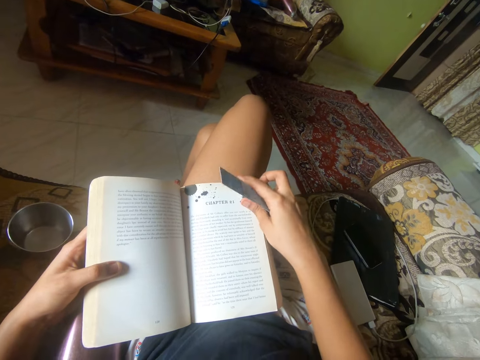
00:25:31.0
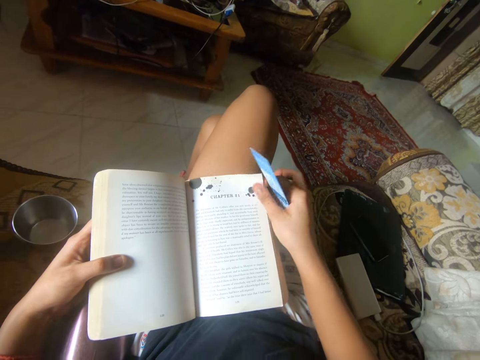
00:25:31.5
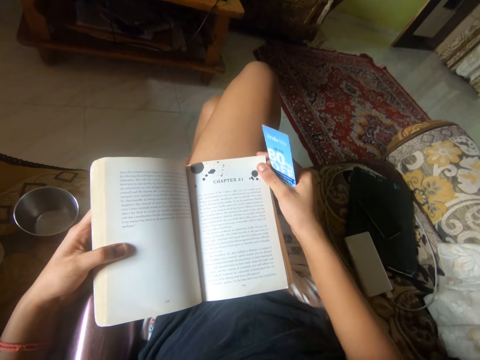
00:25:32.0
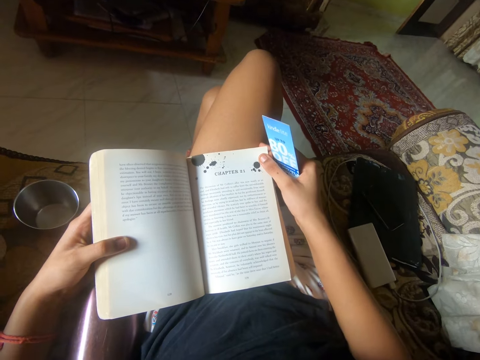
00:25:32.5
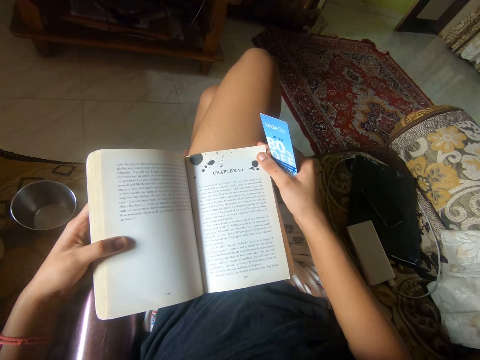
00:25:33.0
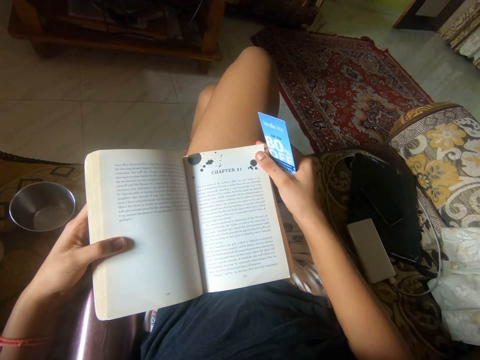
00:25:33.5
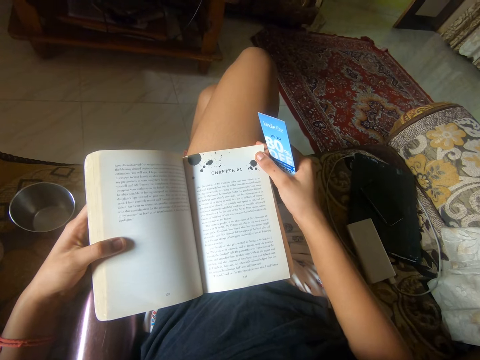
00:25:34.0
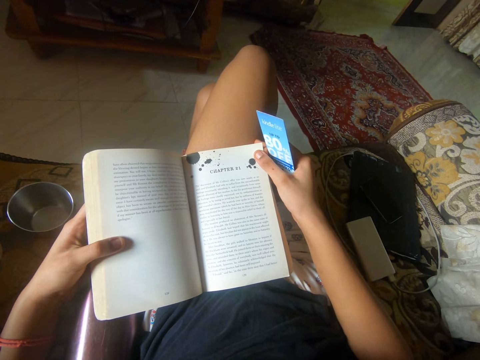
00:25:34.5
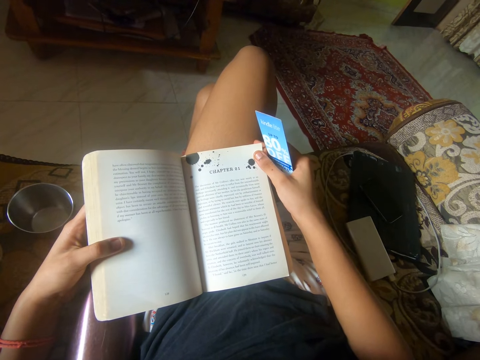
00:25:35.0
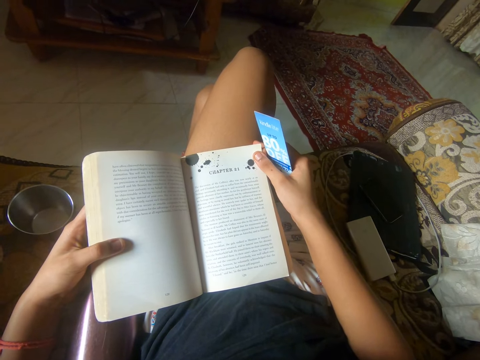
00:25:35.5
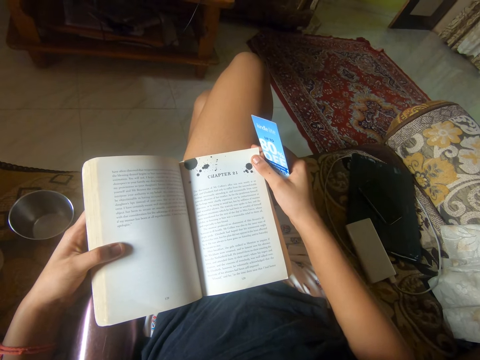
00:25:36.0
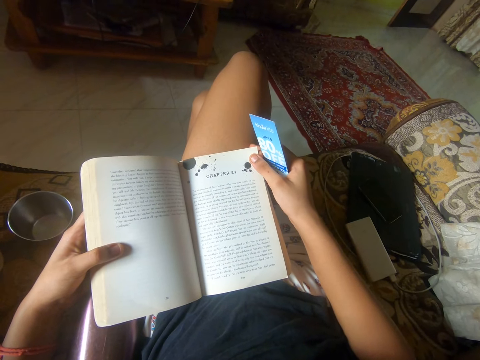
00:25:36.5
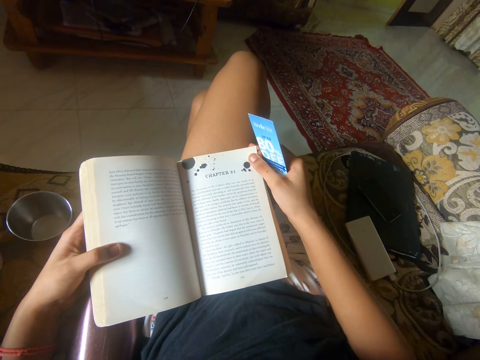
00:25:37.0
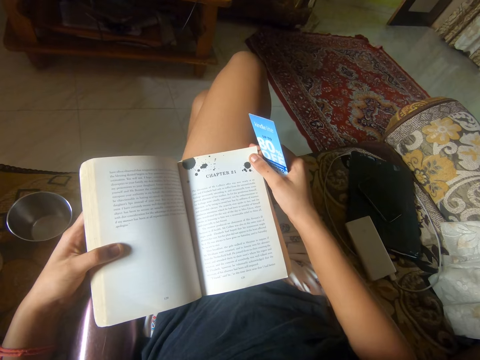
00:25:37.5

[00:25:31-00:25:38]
The camera wearer holds a page with her right hand.

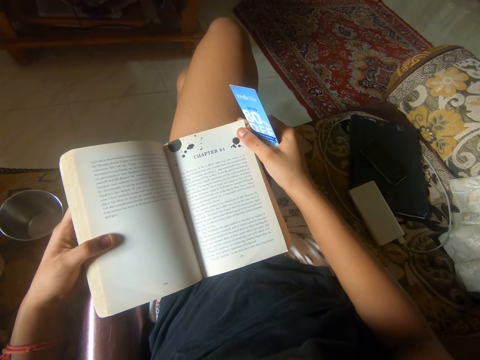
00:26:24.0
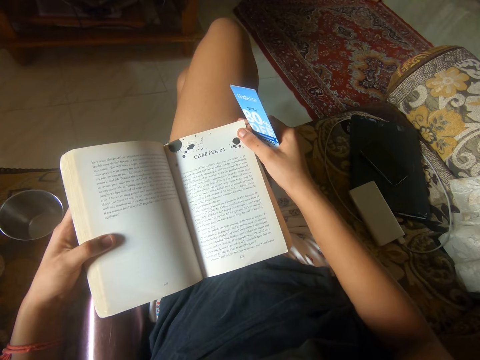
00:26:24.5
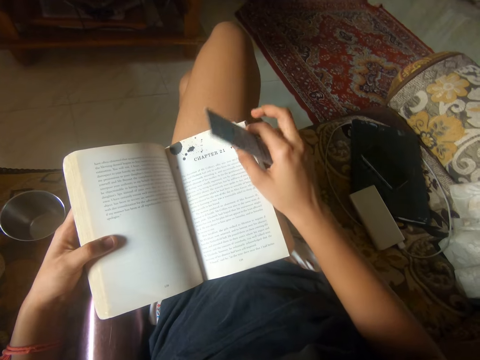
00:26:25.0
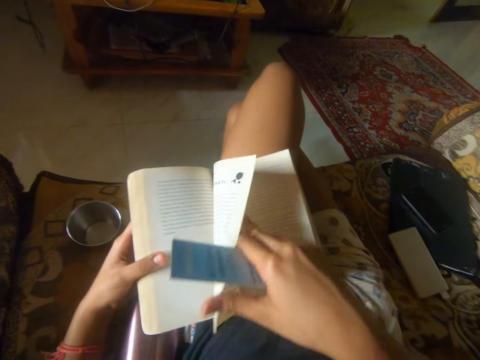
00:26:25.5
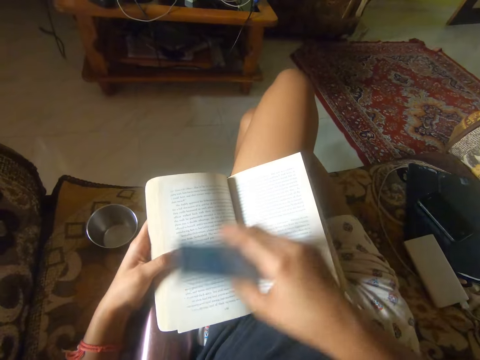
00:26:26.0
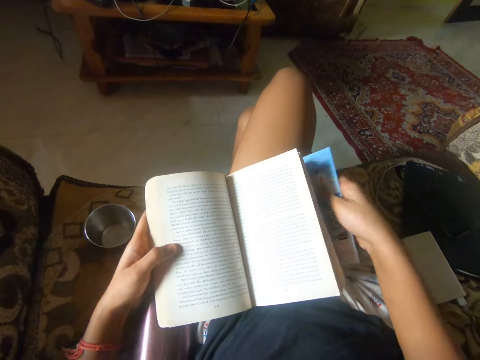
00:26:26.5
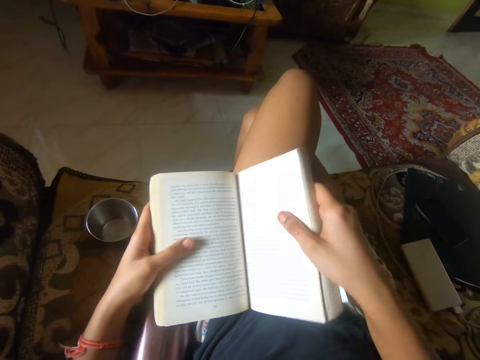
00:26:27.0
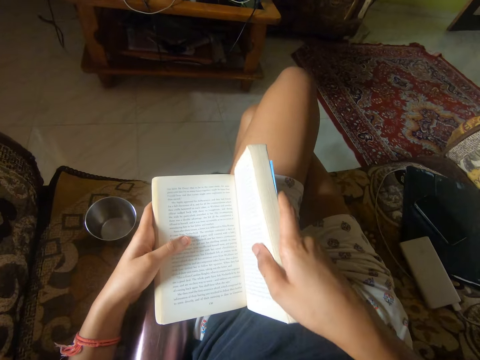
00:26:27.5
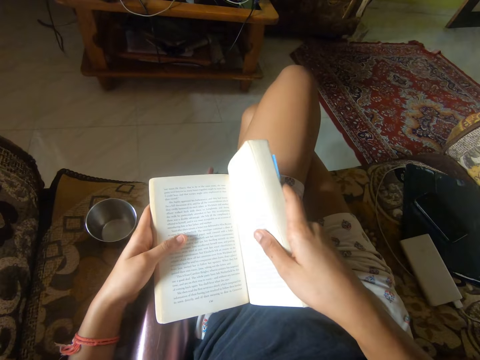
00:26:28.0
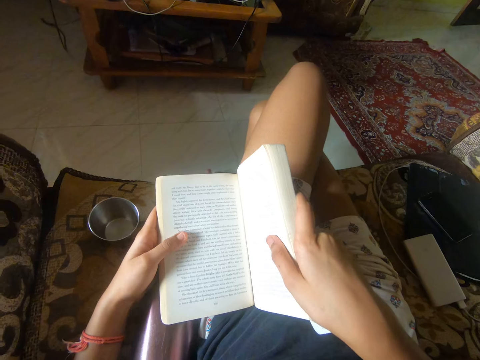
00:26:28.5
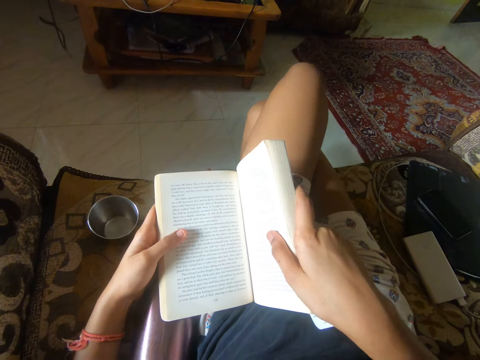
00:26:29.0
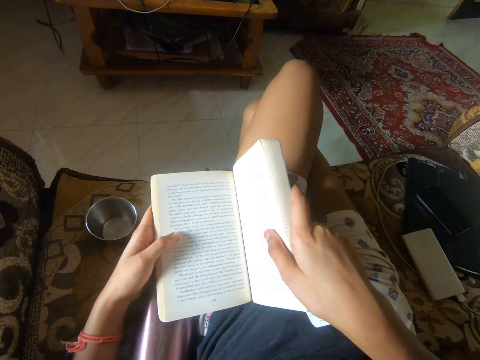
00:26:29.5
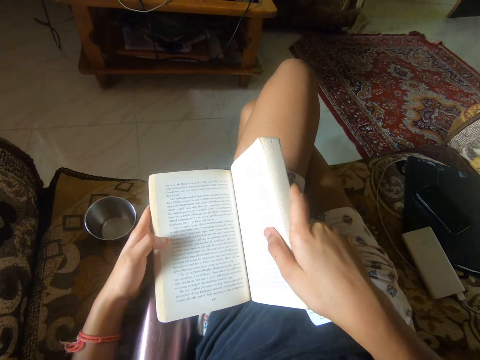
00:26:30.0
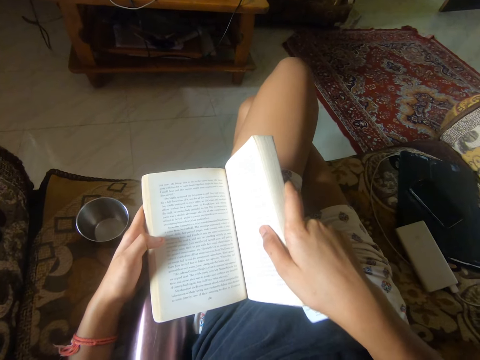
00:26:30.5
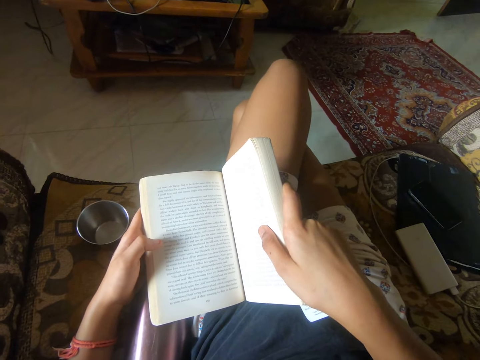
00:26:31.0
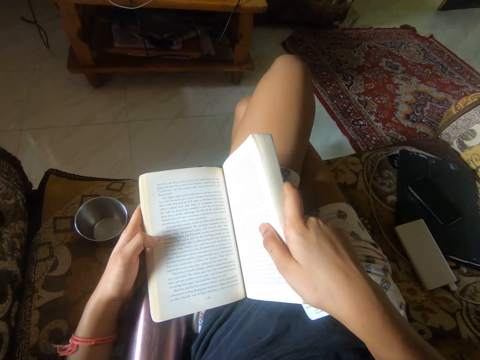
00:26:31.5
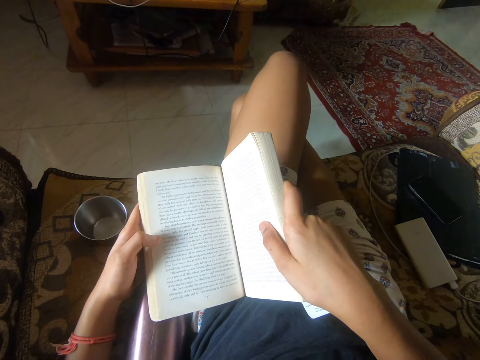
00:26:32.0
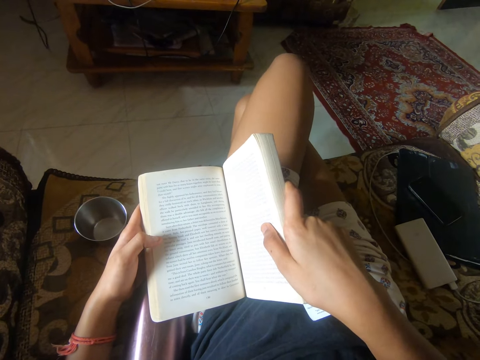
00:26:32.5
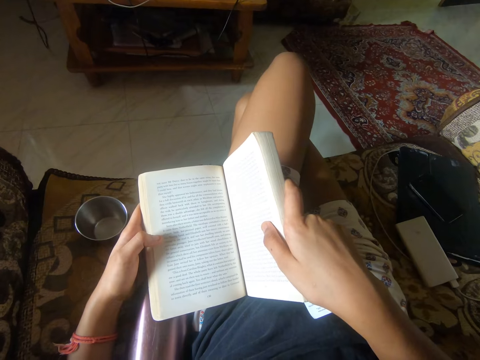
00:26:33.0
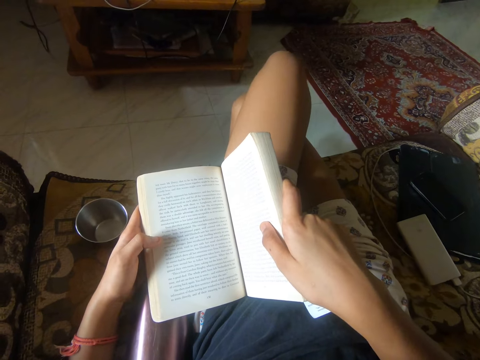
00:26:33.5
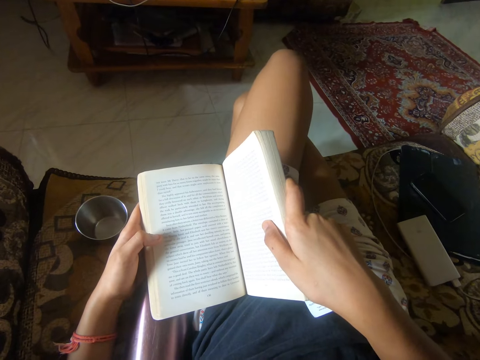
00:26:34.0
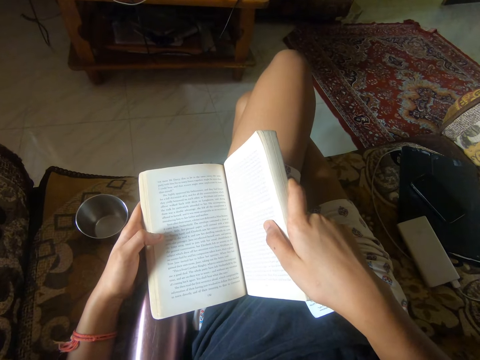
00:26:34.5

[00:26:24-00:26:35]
The camera wearer turns a page over with her right hand. She reads the book.

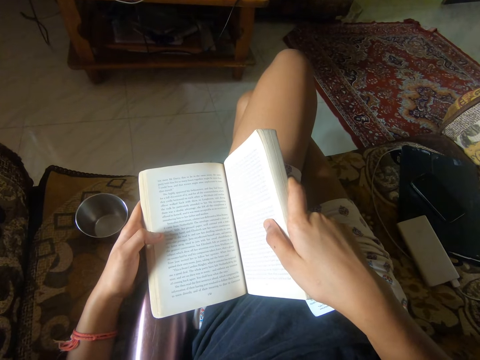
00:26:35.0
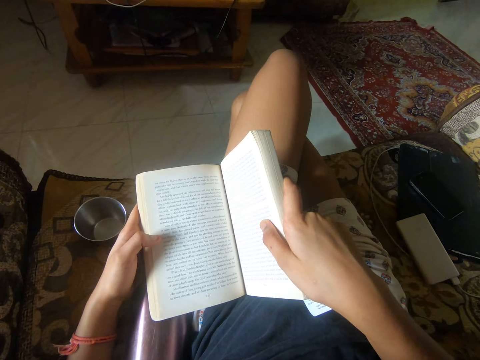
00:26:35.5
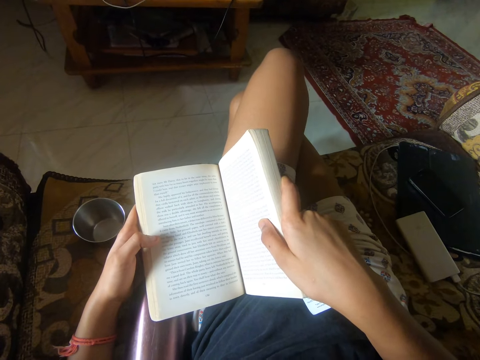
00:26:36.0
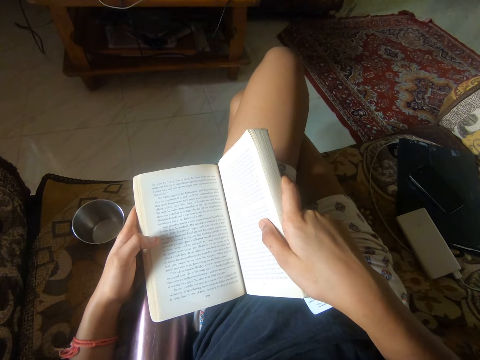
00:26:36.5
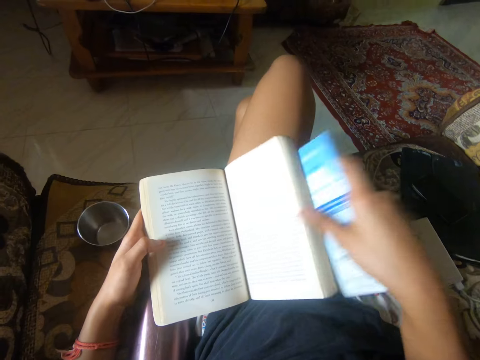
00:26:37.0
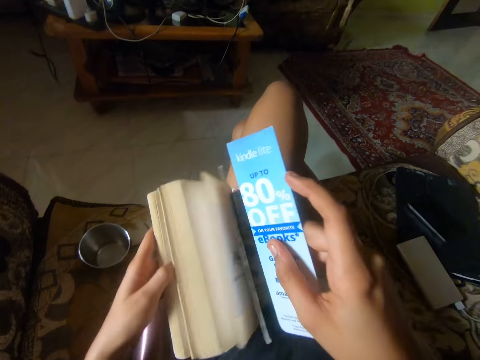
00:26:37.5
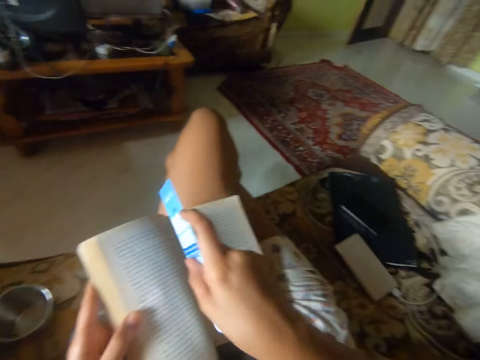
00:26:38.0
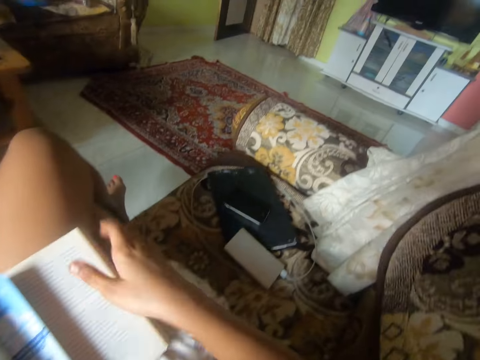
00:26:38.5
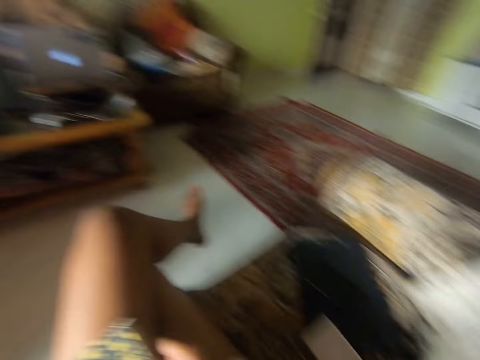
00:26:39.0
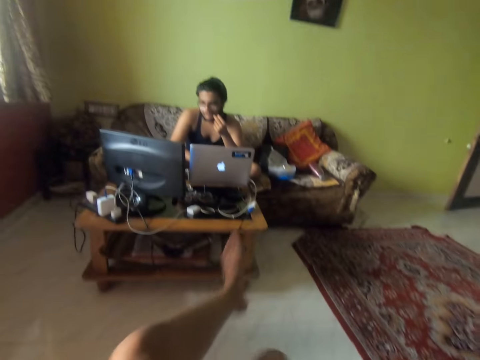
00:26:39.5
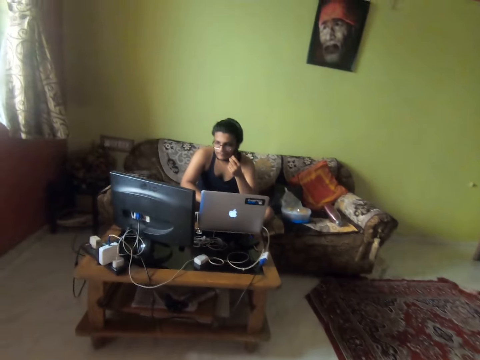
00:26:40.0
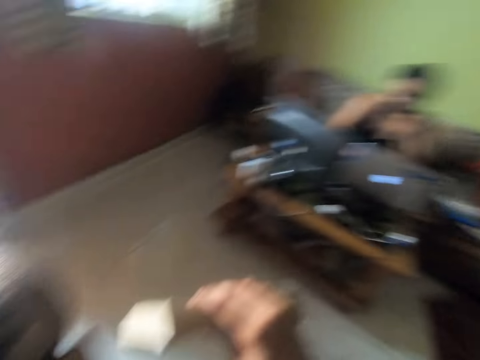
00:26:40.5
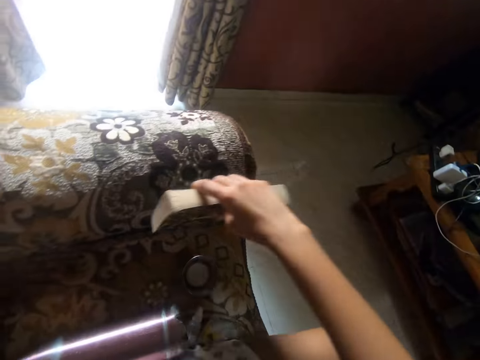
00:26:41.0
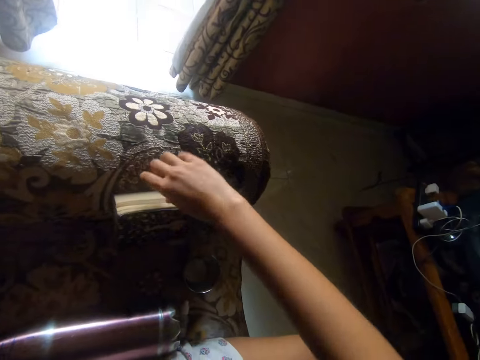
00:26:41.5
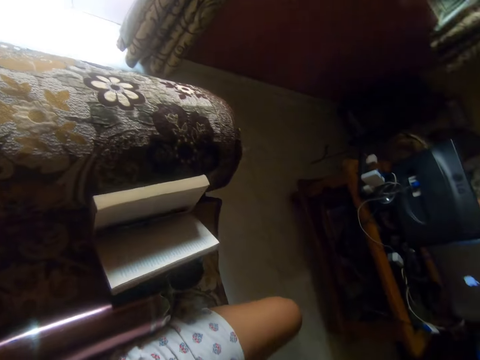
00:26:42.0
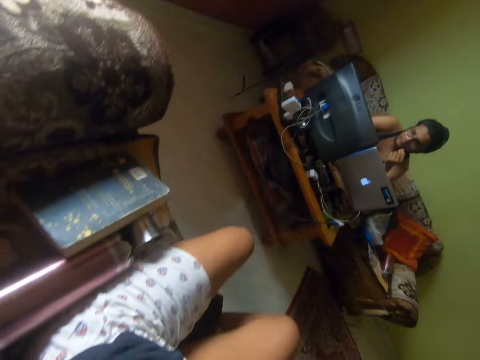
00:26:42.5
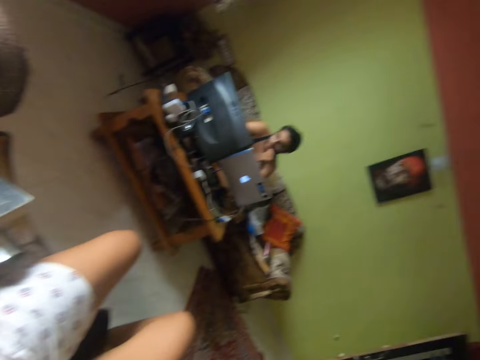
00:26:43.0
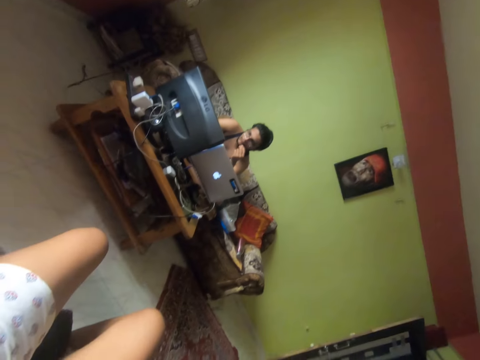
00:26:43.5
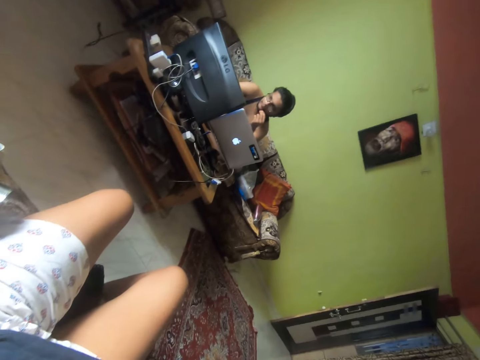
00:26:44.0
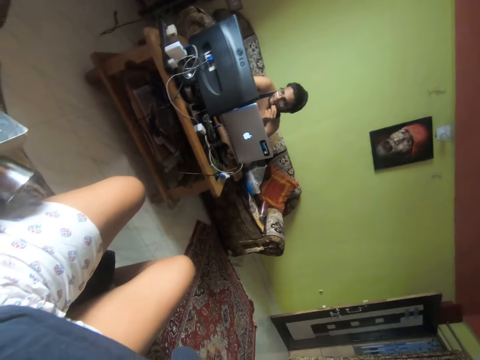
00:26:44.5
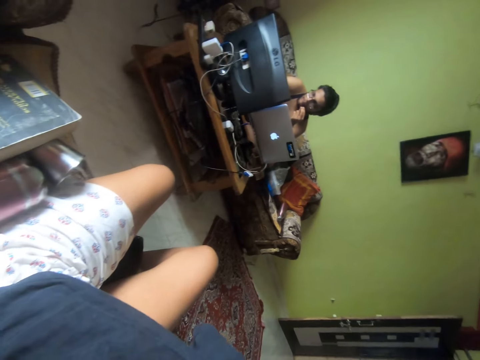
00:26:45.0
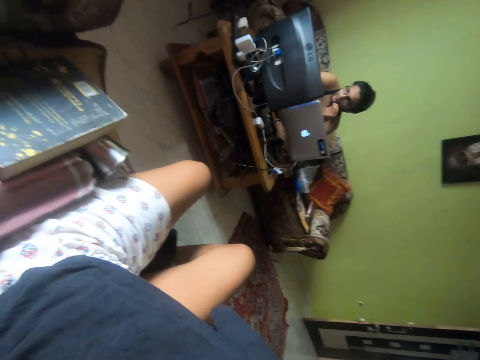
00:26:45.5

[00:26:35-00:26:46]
The camera wearer puts a bookmark in the book. She closes the book. She puts the book on the couch. She raises her hand and stretches.
